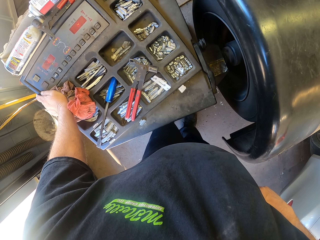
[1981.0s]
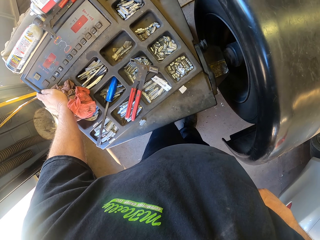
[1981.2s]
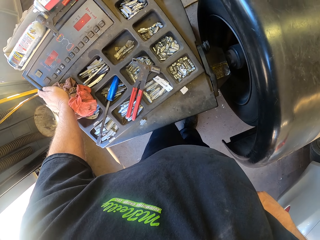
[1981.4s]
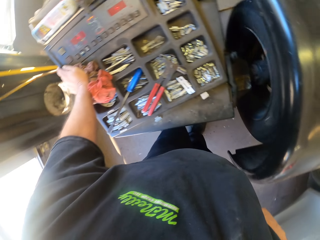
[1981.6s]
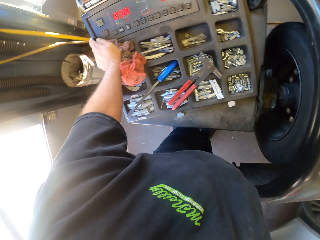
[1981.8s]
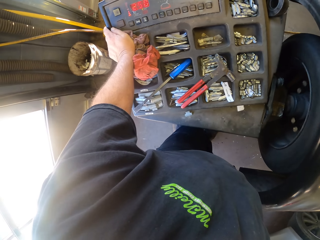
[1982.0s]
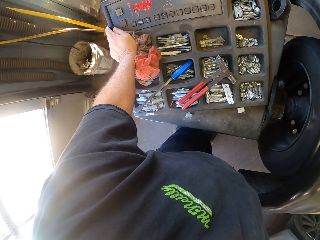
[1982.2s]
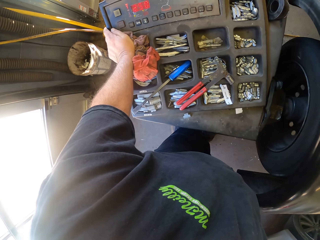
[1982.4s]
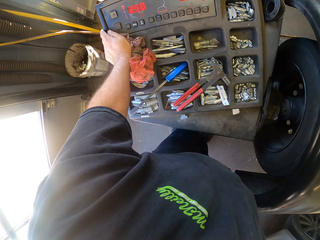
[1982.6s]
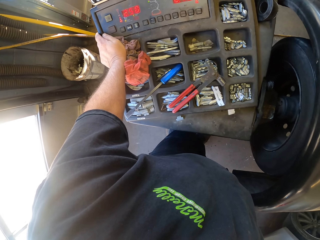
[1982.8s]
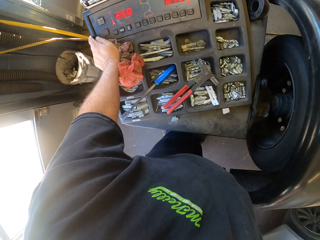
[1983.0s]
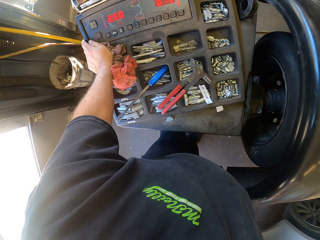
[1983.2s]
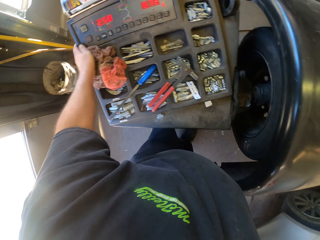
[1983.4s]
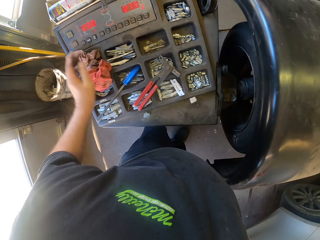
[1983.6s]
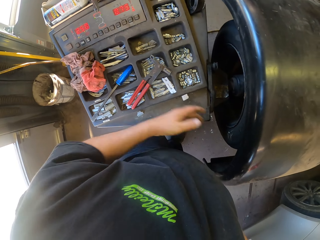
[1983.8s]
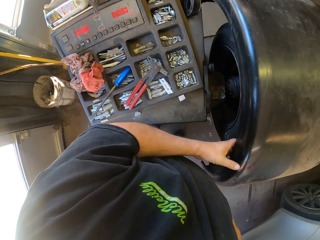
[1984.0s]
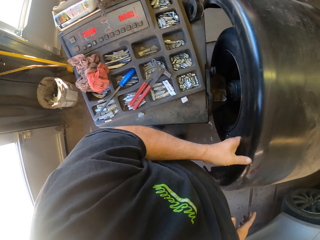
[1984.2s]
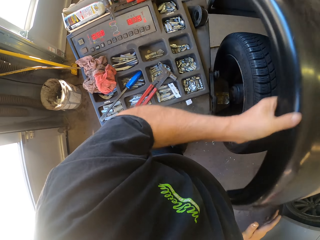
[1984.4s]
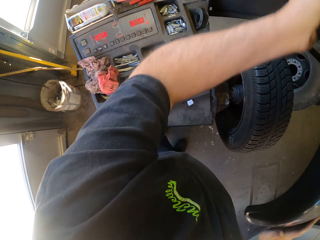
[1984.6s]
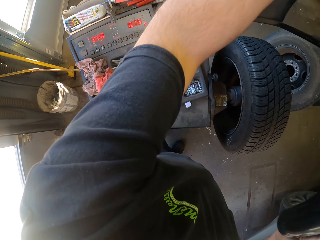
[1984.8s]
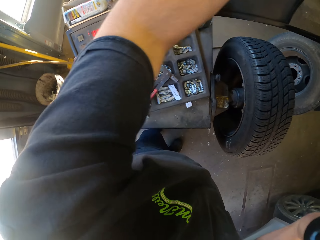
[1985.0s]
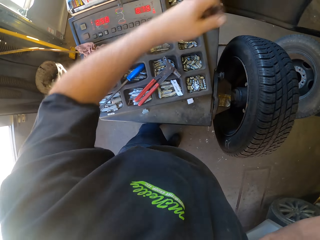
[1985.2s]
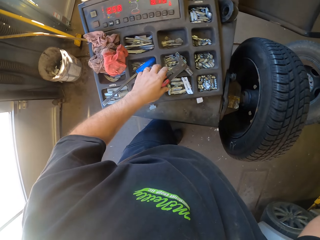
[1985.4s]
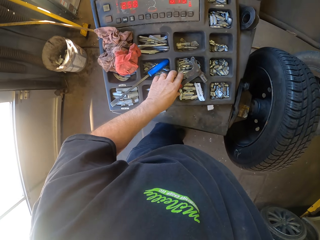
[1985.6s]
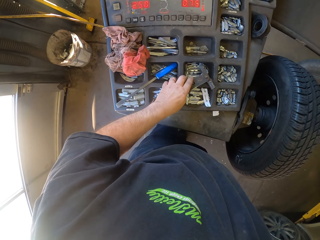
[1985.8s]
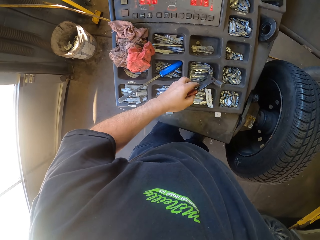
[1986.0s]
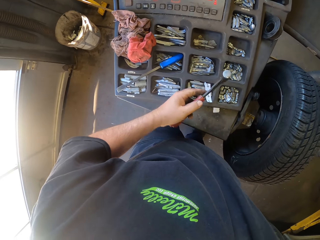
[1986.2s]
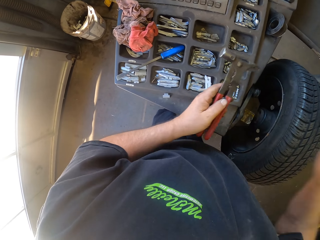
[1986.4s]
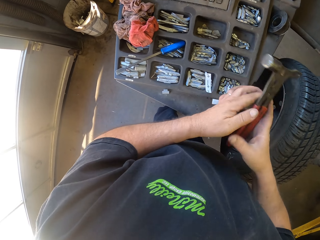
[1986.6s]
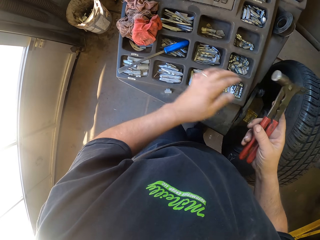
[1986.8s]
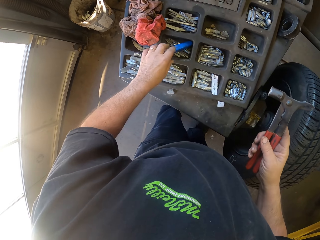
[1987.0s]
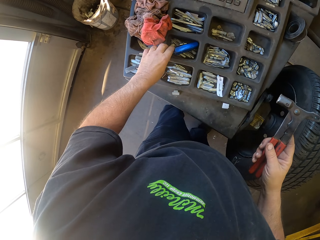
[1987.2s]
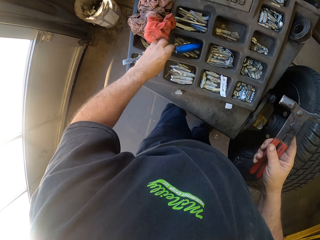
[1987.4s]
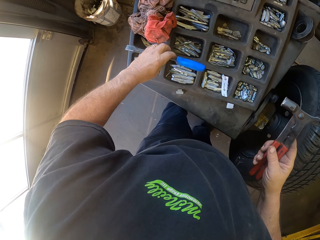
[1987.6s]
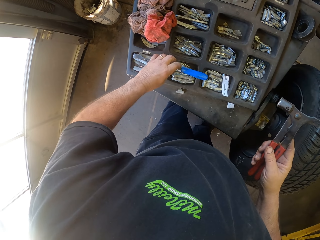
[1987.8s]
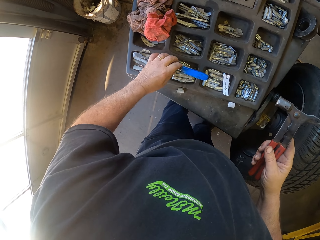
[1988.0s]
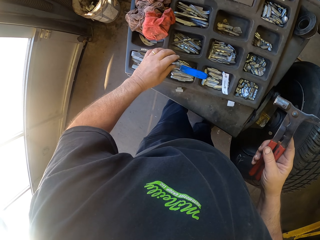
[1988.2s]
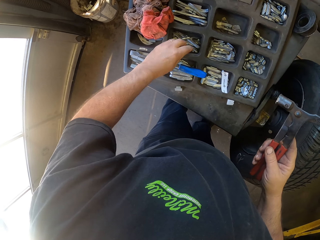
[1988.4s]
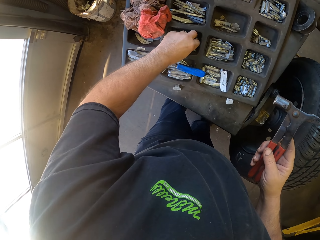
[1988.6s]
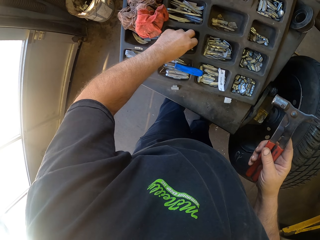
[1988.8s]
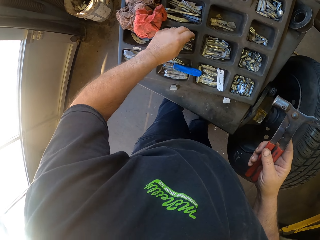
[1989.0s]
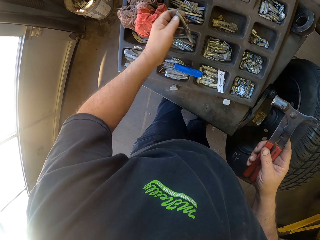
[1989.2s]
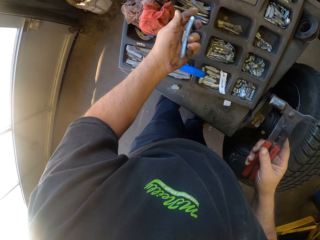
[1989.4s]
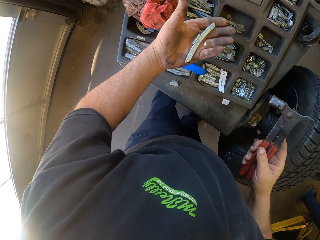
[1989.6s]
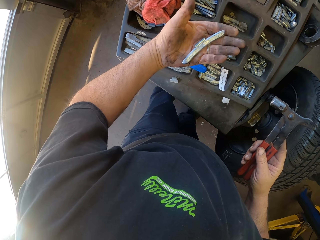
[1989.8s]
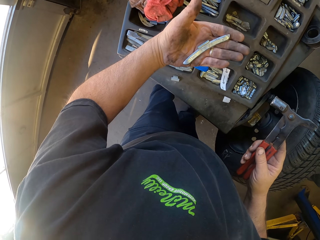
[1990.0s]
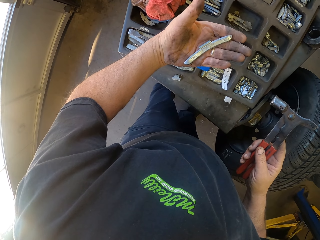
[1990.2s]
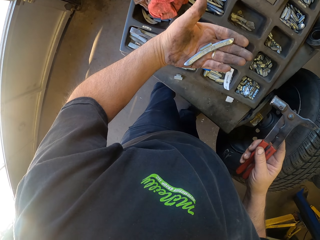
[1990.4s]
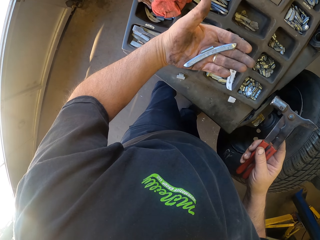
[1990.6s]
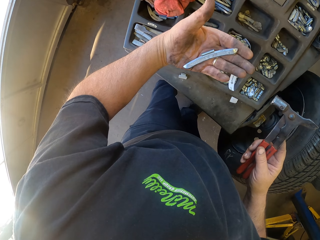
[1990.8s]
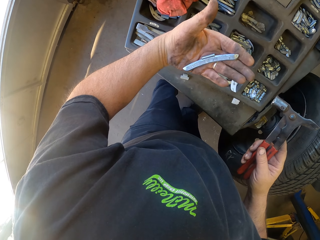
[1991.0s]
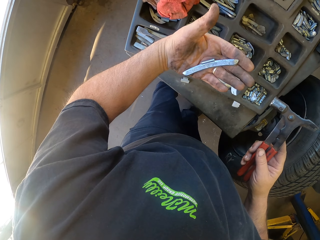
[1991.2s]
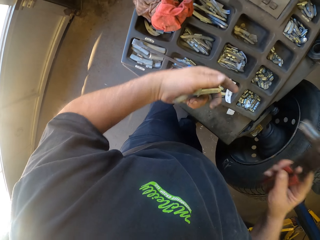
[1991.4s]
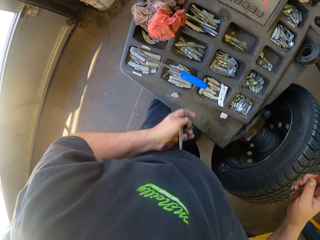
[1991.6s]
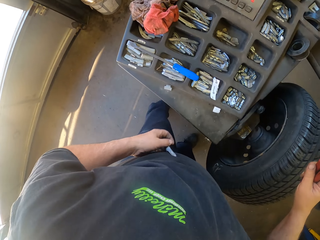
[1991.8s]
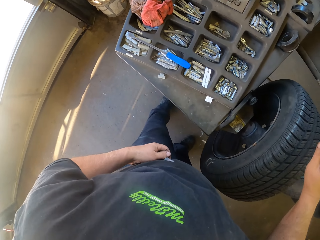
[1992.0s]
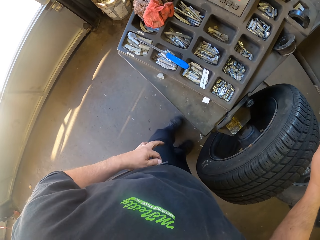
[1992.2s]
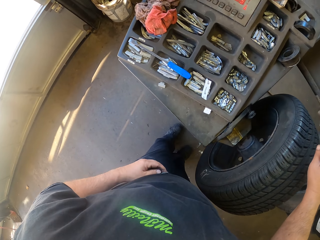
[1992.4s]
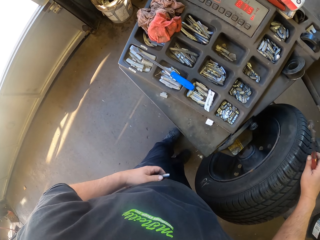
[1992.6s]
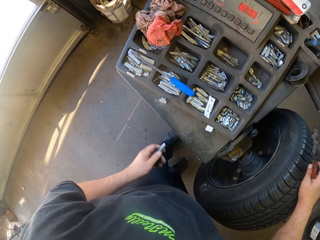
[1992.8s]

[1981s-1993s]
The camera wearer removes a cover plate on the wheel. They pick a spanner or hammer on the wheel balancing machine. They align a wrench. They pick a tire balancer on the wheel balancing machine and stare at the tire balancer.

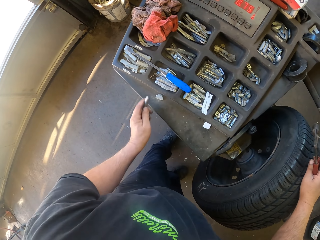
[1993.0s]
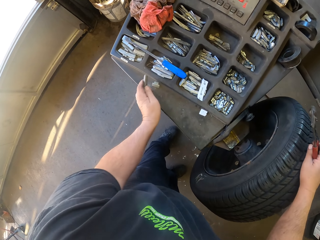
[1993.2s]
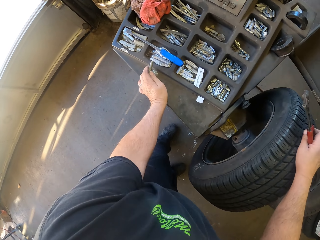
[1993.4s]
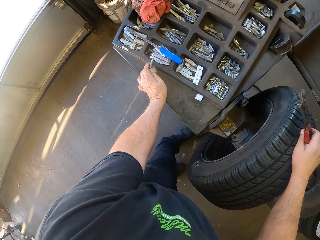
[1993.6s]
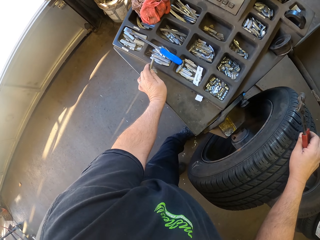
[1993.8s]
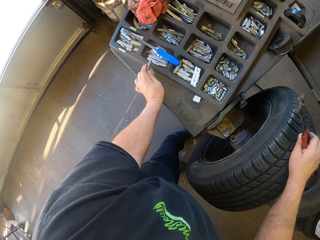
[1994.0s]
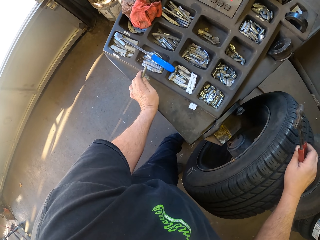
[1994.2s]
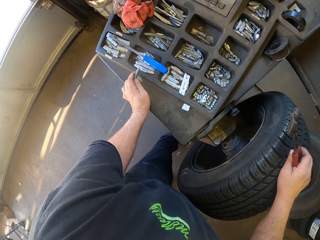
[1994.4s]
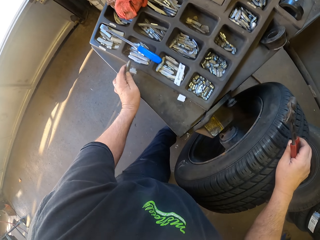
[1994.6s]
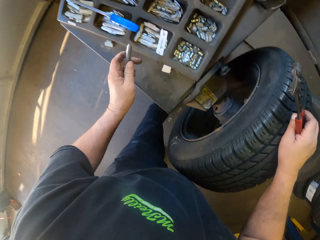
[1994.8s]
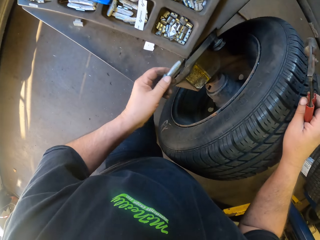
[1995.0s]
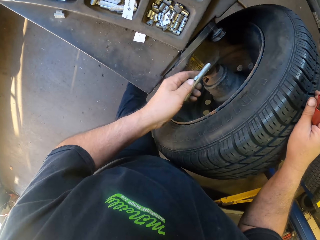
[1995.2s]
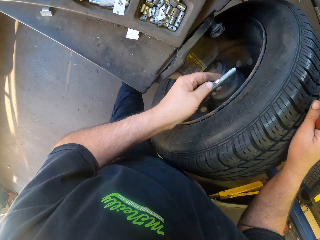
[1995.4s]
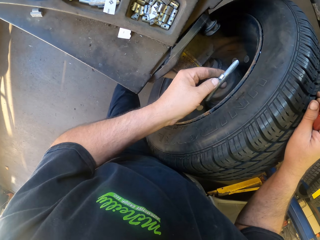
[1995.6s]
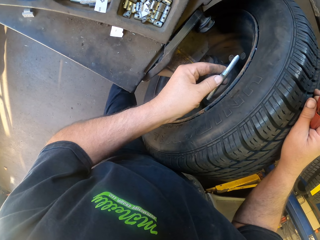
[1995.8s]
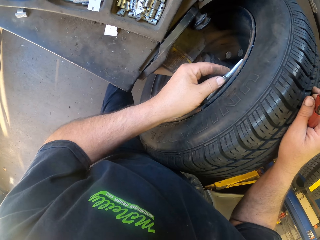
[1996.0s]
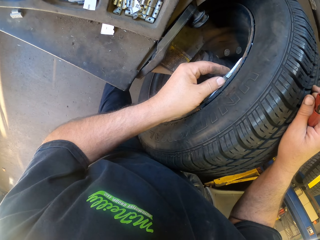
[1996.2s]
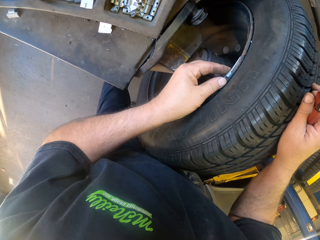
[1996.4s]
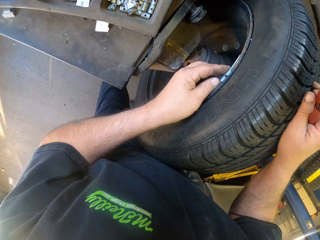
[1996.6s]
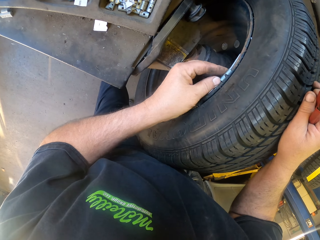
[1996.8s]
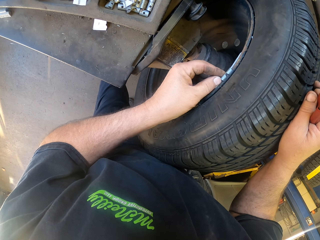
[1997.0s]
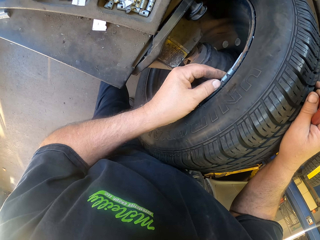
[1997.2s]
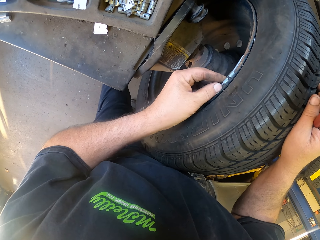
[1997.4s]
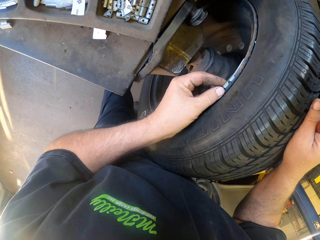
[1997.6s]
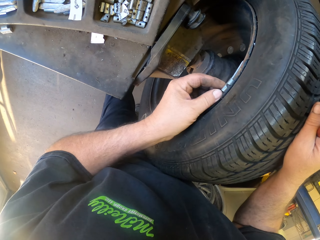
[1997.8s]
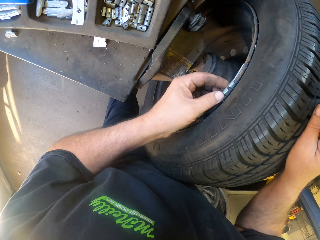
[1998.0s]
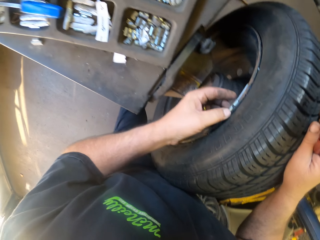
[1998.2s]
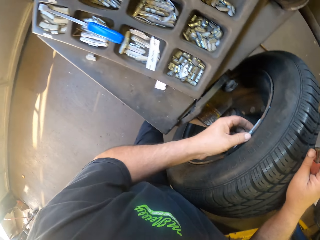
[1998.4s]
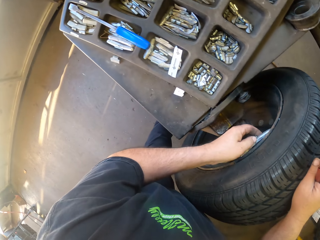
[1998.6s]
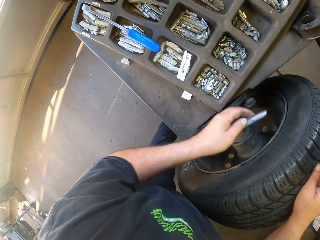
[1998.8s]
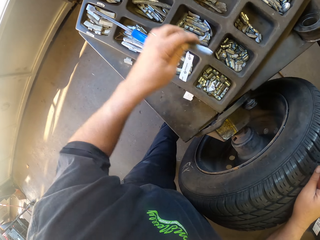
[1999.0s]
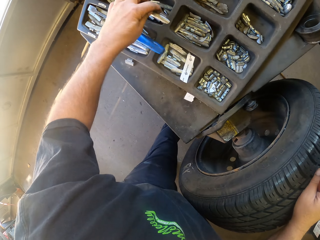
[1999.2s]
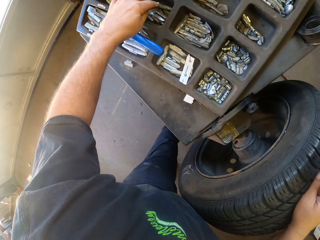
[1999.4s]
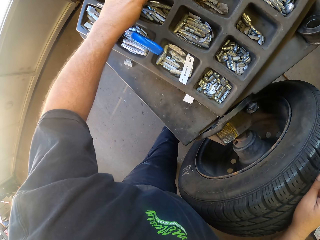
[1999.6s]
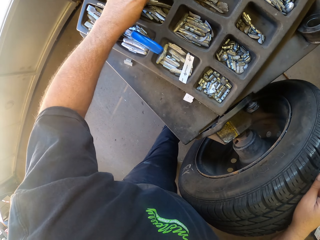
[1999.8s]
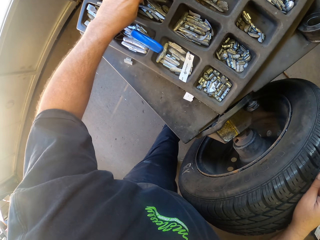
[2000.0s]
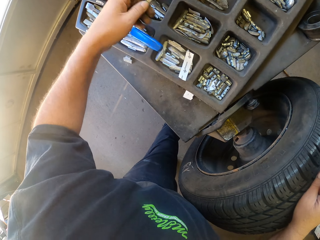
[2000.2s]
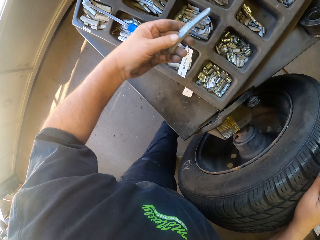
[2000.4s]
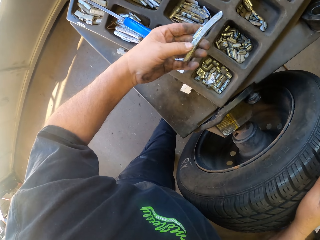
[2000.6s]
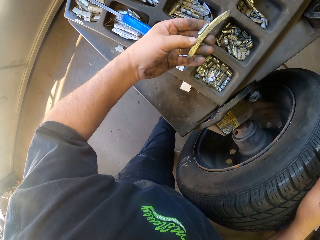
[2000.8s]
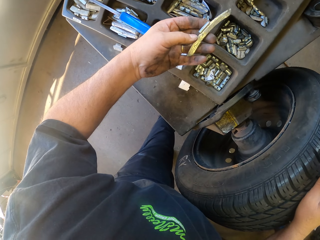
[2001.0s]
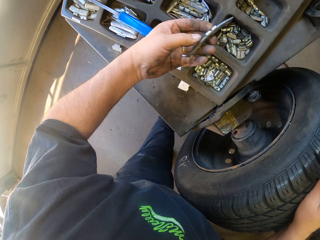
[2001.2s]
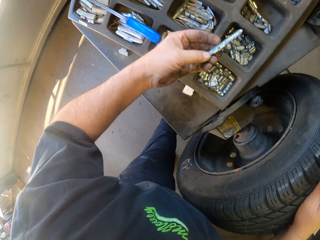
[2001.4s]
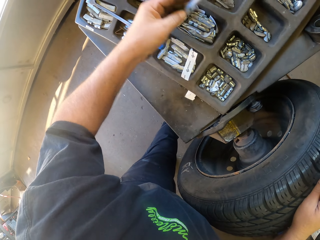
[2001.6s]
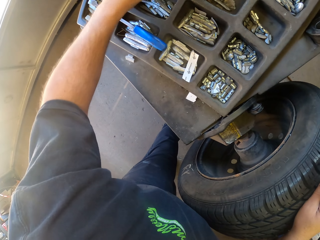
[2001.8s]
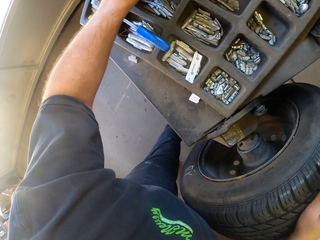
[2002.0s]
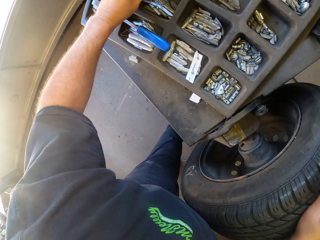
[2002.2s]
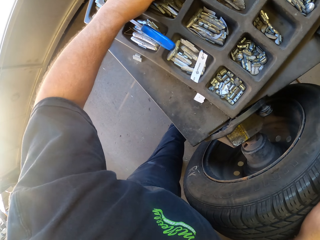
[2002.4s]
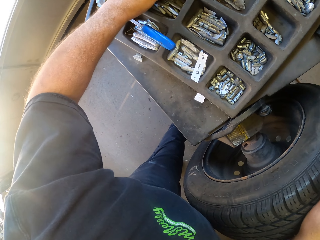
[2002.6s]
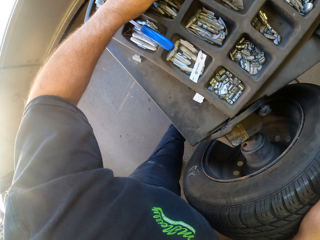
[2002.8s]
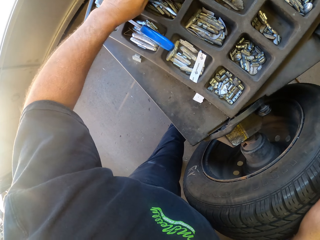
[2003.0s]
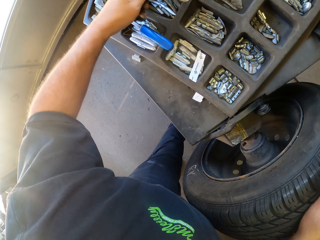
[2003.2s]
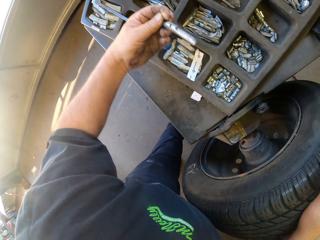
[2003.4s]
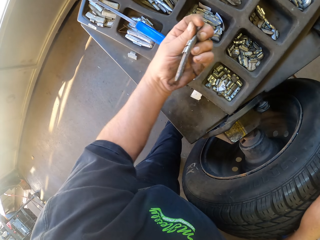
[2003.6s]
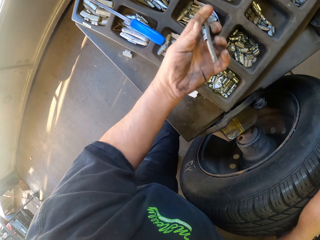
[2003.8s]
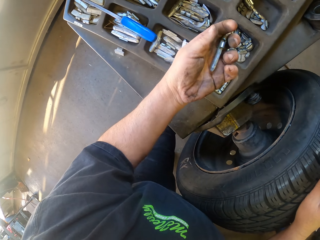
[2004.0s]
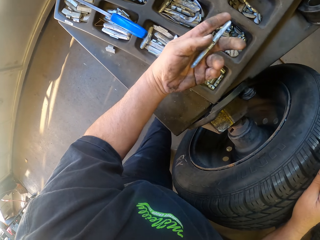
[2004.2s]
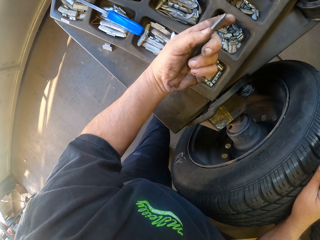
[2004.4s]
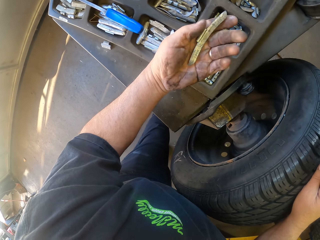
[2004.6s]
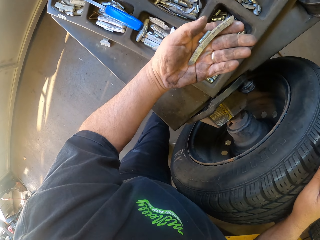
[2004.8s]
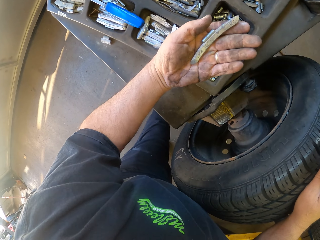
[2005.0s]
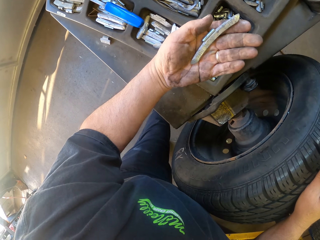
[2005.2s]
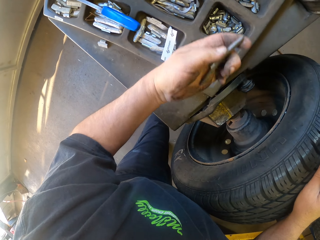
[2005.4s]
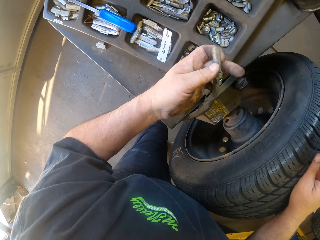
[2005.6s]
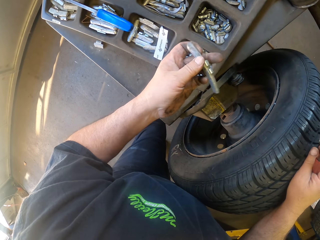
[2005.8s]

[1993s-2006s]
The camera wearer looks around. They insert a tire balancer in a rim. They put the tire balancer on a wheel balancing machine. They pick the tire balancer on the wheel balancing machine and stare at the tire balancer. They put the tire balancer on the wheel balancing machine. They pick the tire balancer on the wheel balancing machine and stare at the tire balancer.
